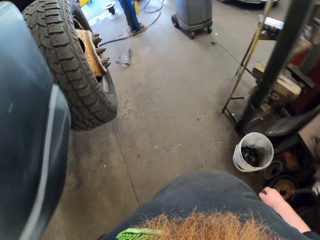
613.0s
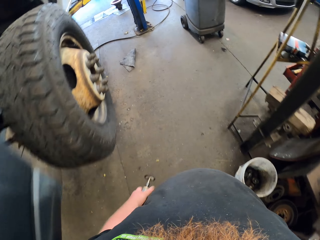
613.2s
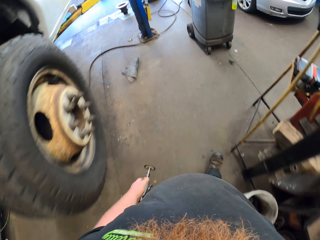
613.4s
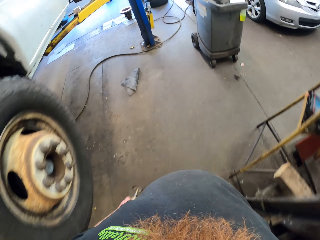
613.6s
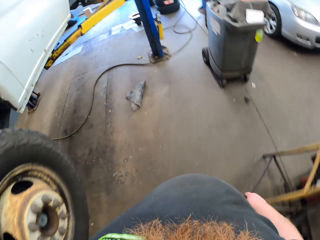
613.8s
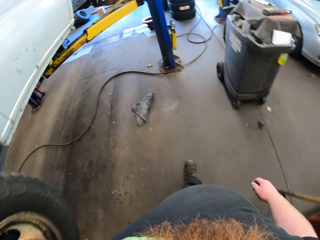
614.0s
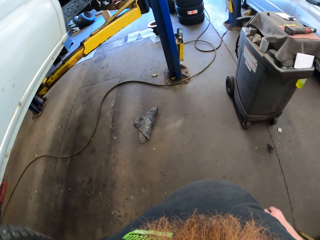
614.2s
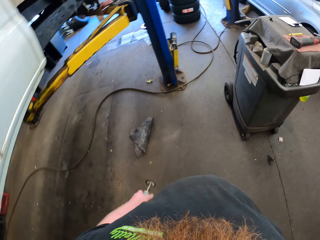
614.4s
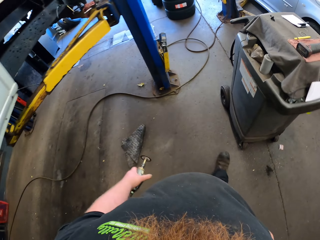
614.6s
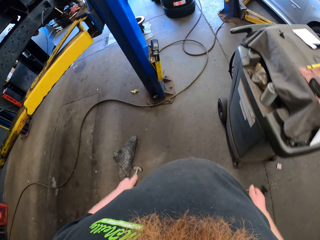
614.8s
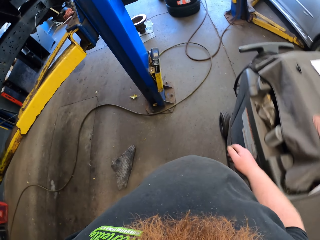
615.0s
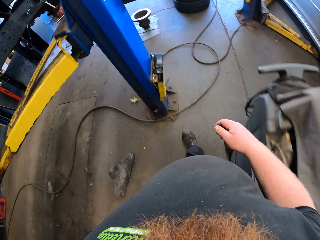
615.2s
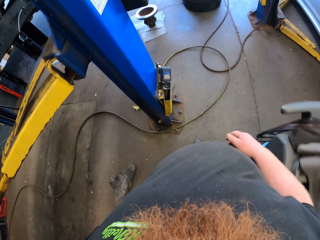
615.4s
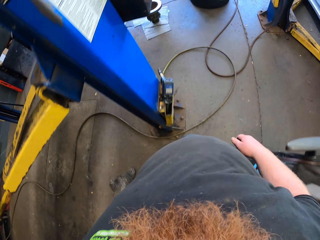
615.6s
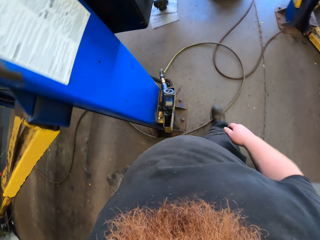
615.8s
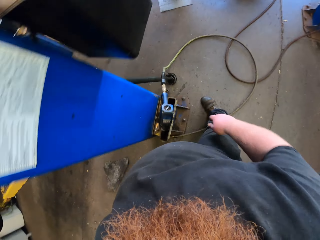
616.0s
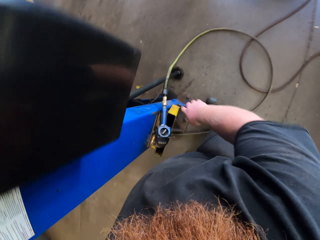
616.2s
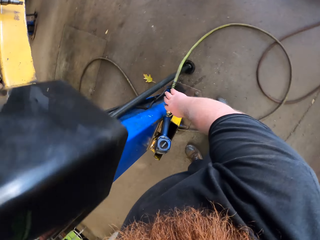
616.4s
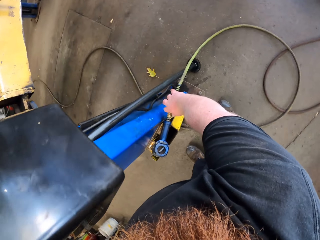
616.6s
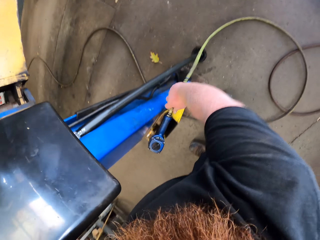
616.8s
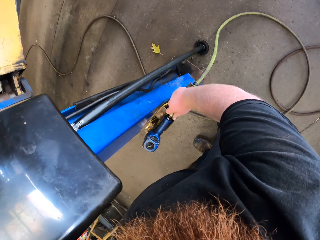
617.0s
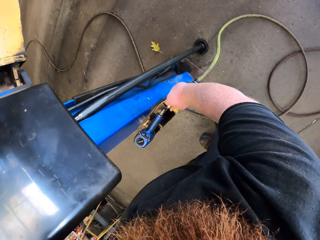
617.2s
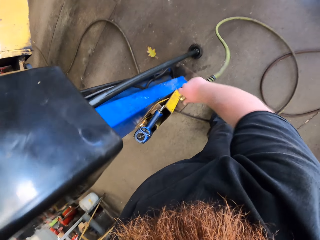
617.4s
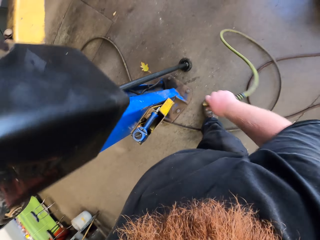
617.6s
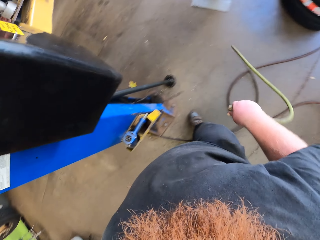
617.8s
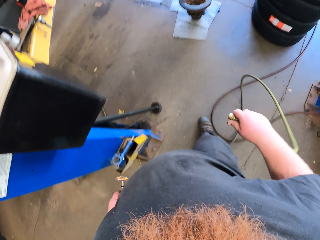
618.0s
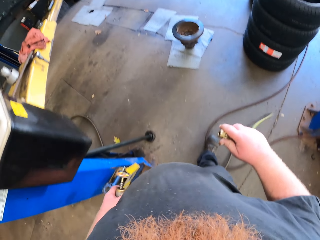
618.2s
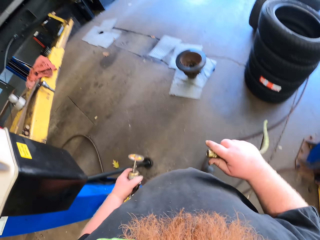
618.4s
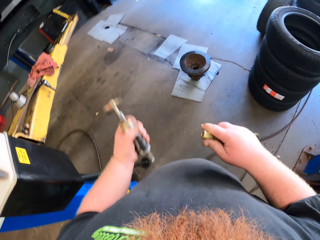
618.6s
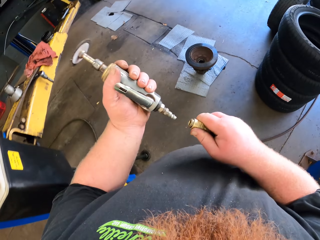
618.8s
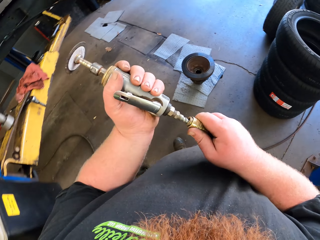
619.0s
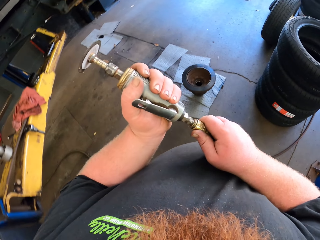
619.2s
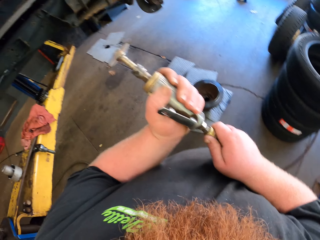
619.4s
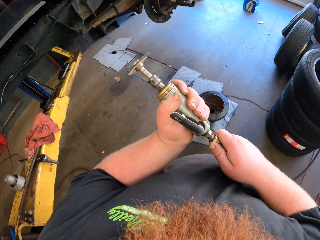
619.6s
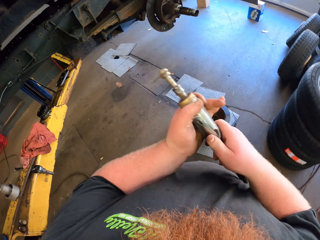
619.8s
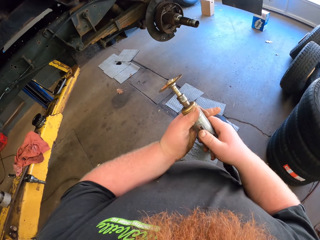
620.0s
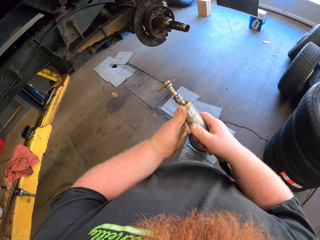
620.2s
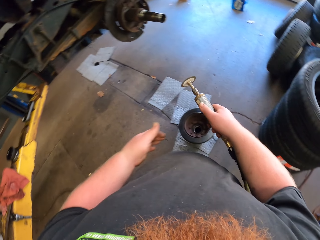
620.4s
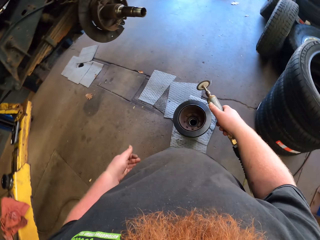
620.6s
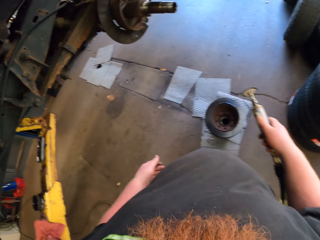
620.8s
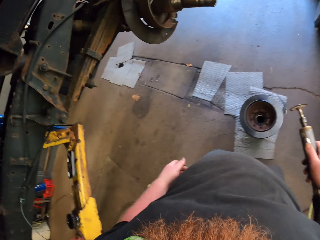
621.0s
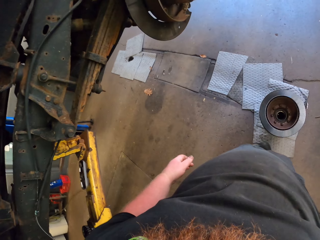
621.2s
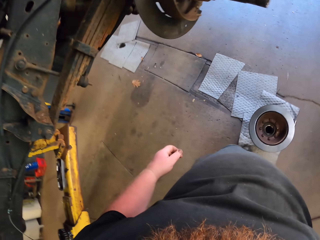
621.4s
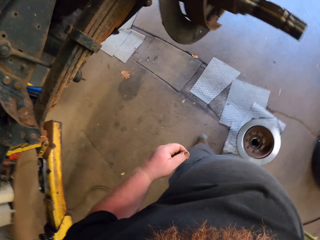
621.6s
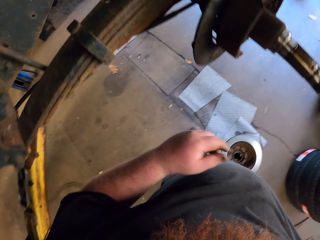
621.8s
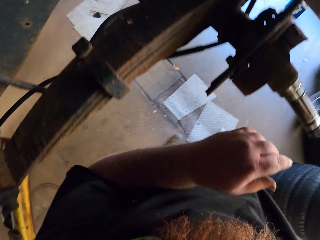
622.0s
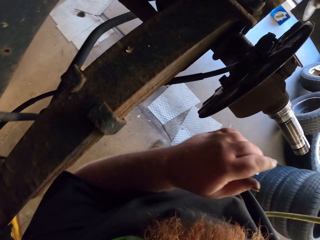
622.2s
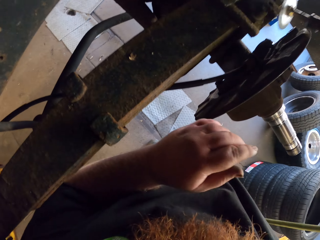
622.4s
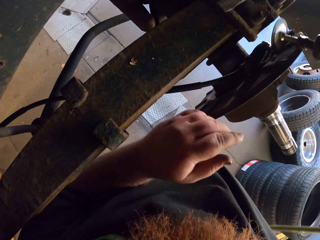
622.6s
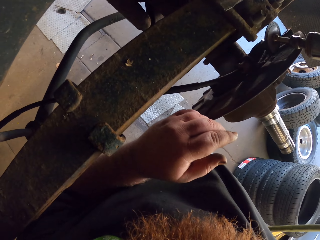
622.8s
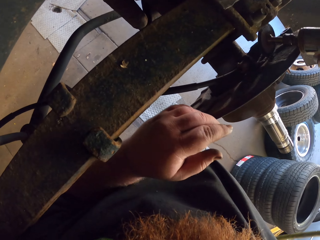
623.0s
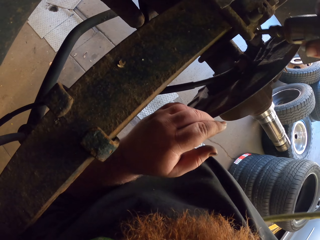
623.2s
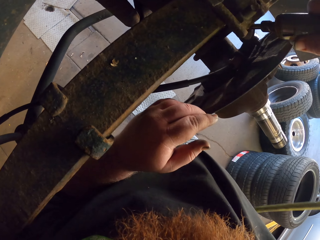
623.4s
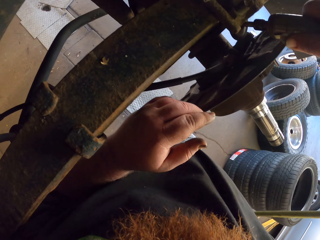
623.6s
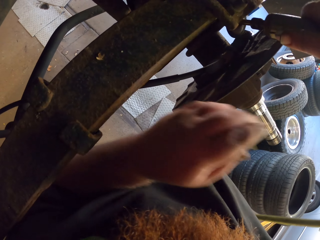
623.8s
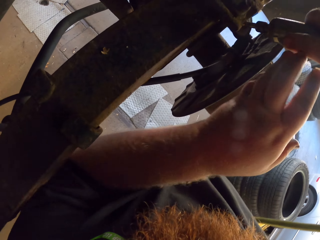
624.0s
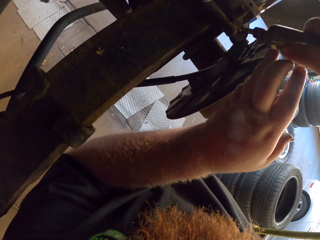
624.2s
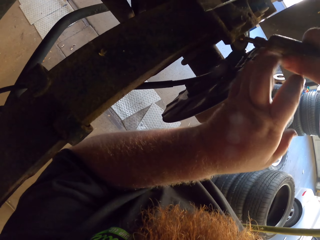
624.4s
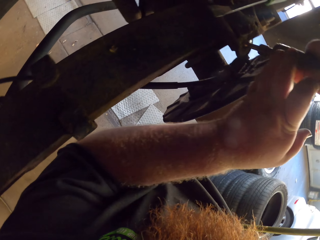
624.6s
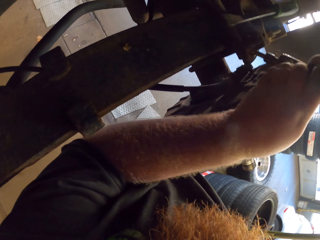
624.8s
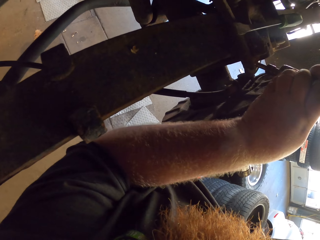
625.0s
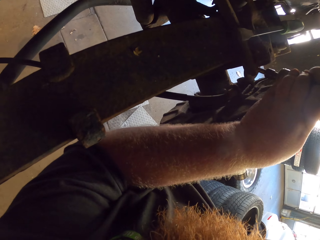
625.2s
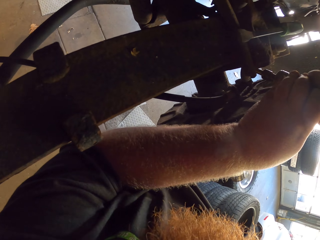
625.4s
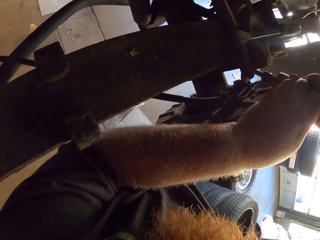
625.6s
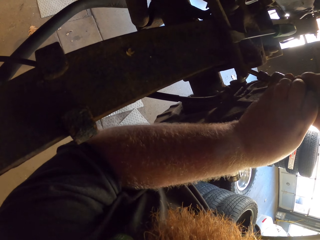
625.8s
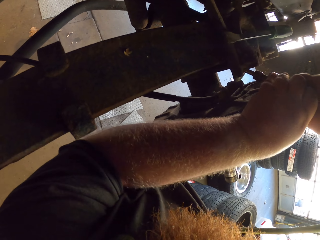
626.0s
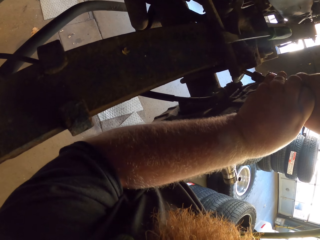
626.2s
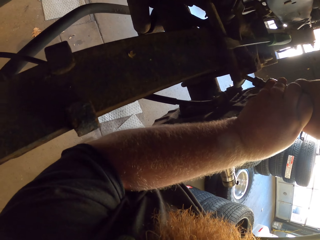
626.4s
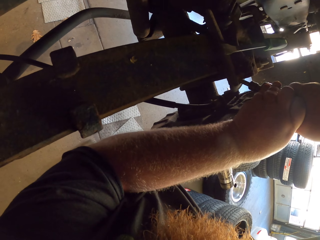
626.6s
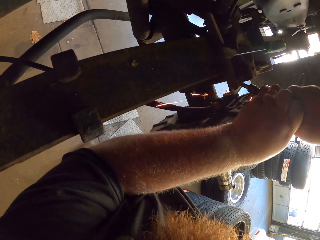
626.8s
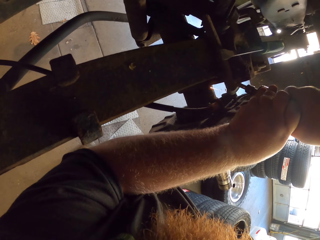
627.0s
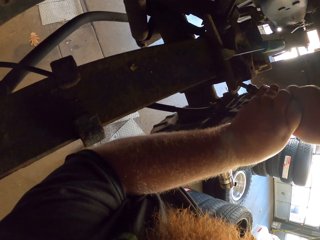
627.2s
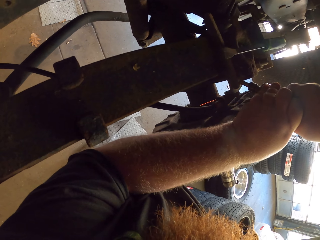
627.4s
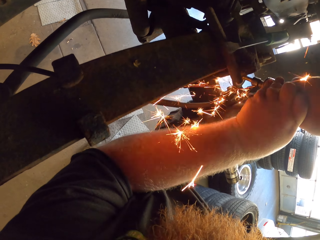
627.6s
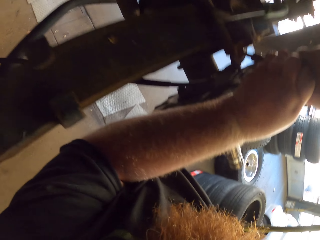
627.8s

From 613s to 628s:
The camera wearer grabs the wrench. They join the electric cable with the grind cutting machine. They step forward. They place the grind cutting machine to the brake cable. They weld the wheel center. They hold the grind cutting machine with both hands. They use the grind cutting machine.

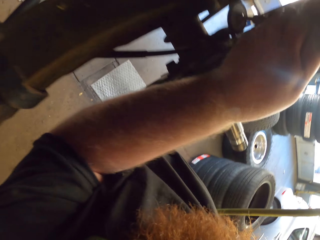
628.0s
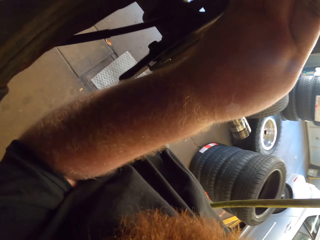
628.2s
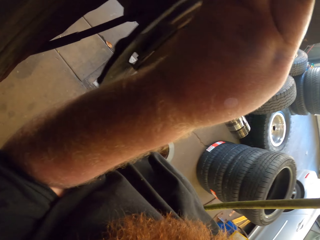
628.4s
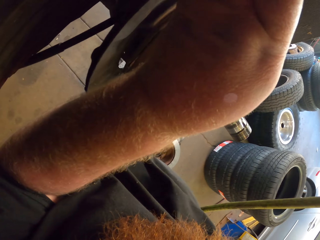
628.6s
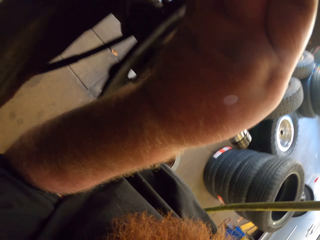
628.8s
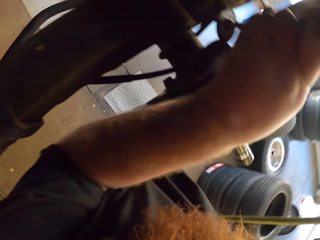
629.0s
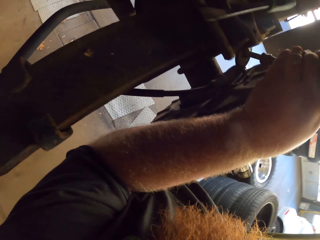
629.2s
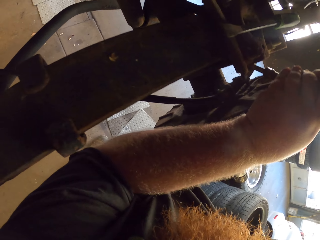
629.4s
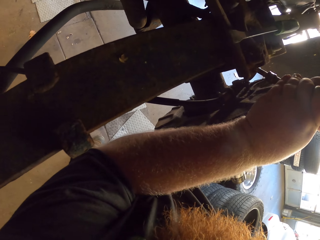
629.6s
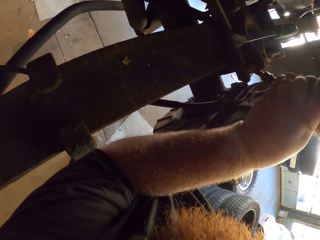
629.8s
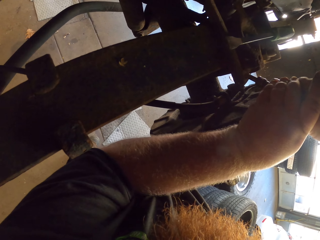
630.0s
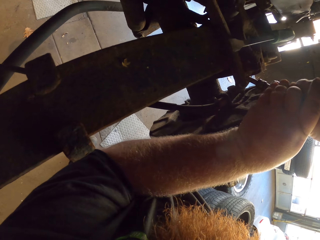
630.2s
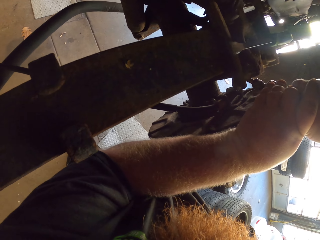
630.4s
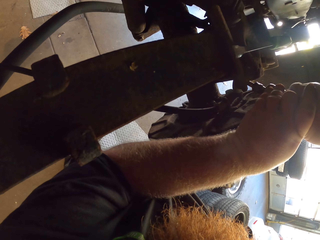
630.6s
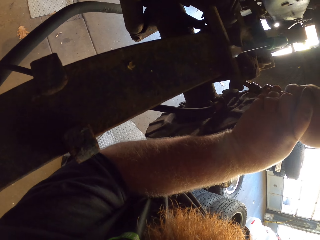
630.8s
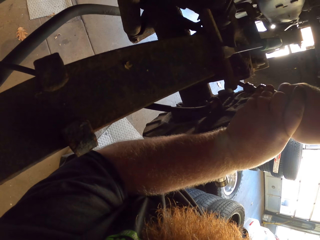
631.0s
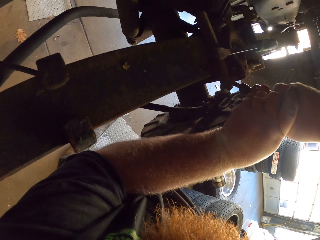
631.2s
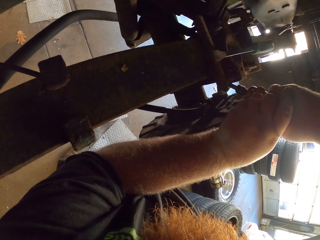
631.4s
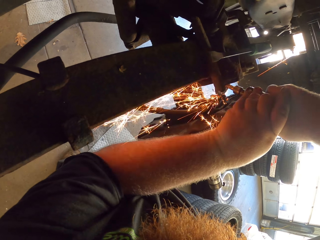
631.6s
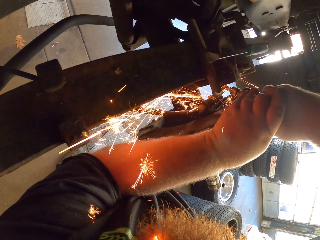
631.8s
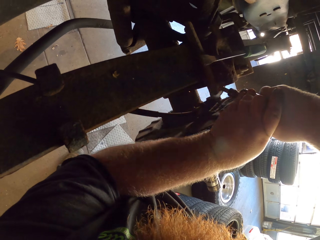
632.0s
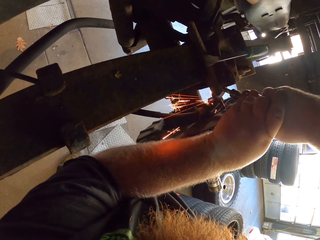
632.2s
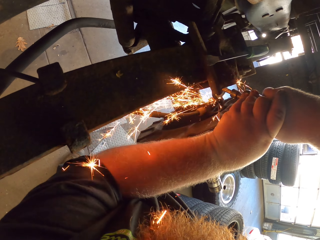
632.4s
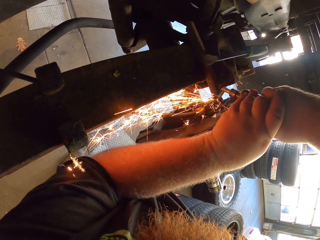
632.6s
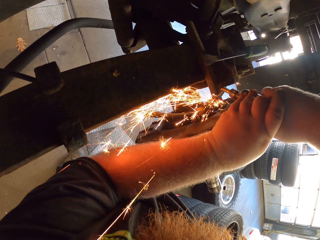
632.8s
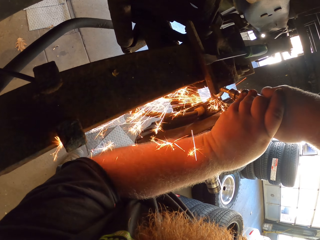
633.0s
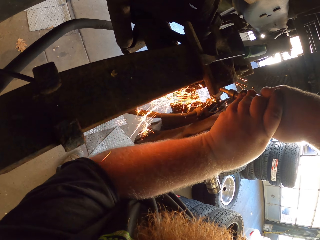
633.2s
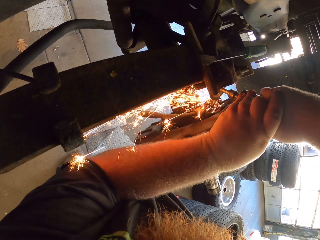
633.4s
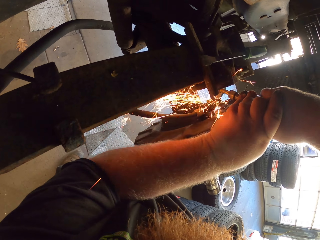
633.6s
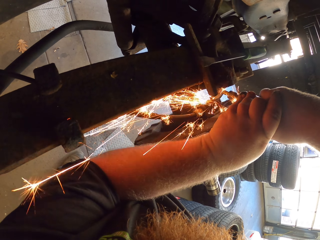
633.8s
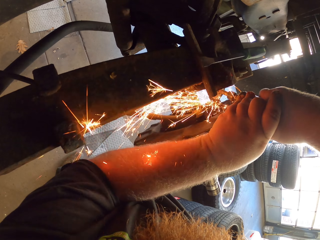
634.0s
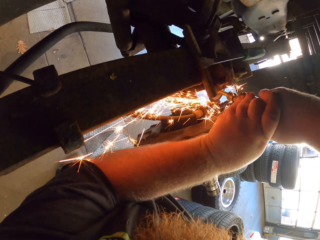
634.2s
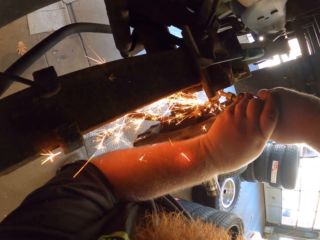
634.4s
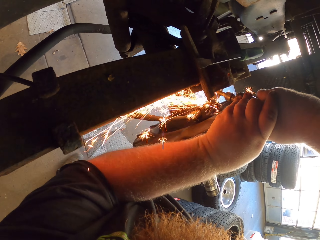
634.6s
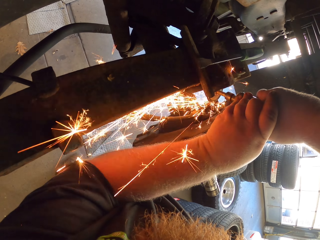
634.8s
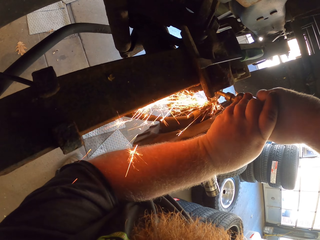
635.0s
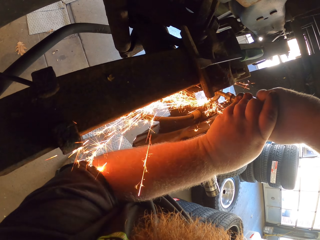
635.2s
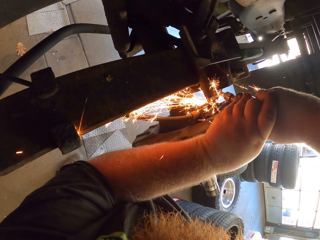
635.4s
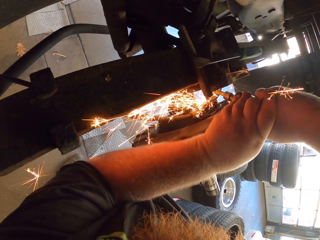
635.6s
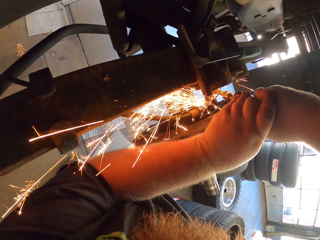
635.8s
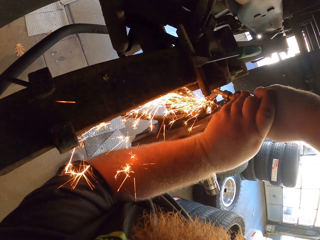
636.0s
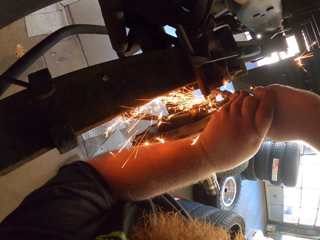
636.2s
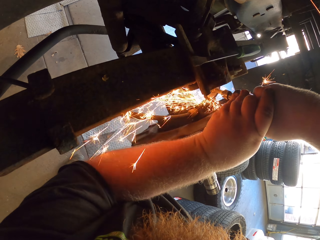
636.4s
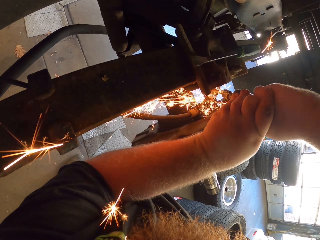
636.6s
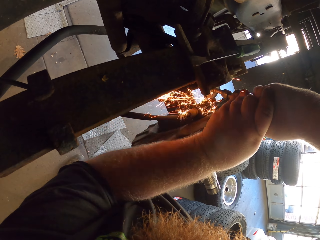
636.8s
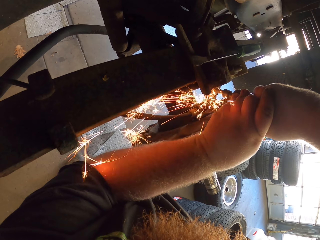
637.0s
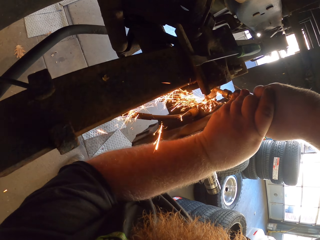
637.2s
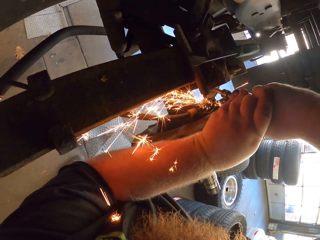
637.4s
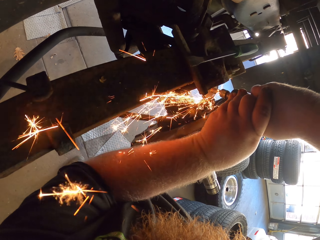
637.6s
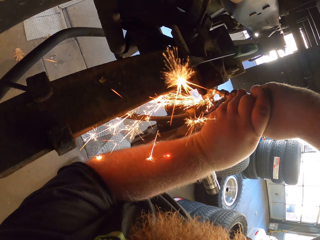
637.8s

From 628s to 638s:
The camera wearer removes the left hand from the grind cutting machine.
